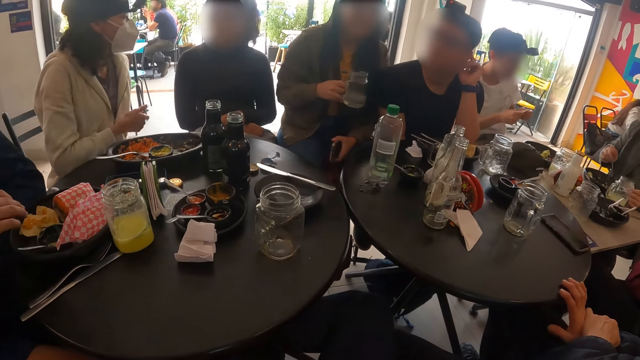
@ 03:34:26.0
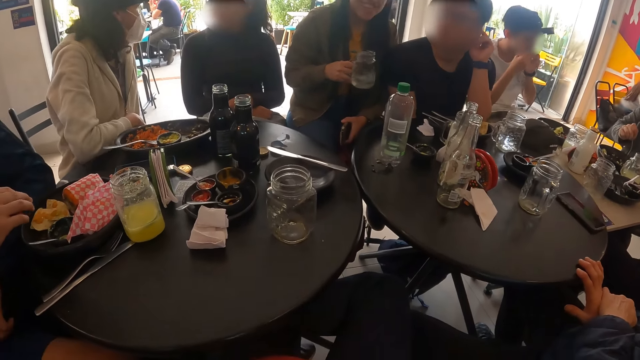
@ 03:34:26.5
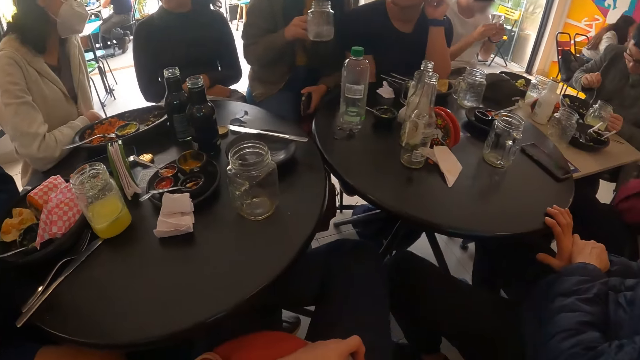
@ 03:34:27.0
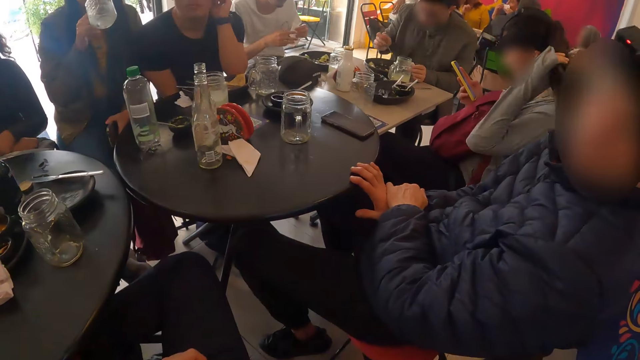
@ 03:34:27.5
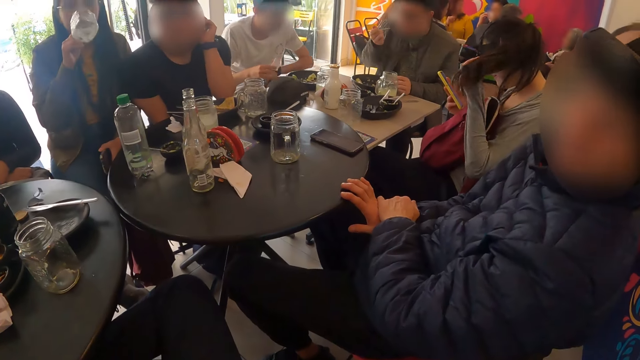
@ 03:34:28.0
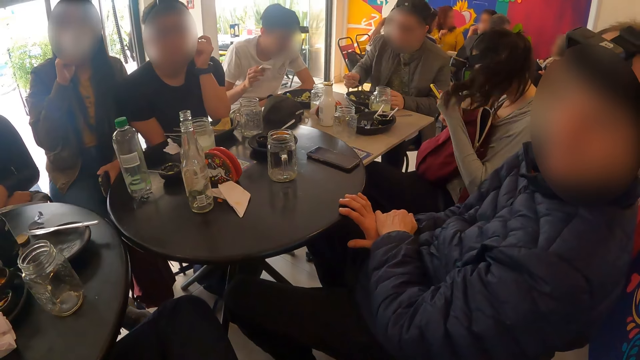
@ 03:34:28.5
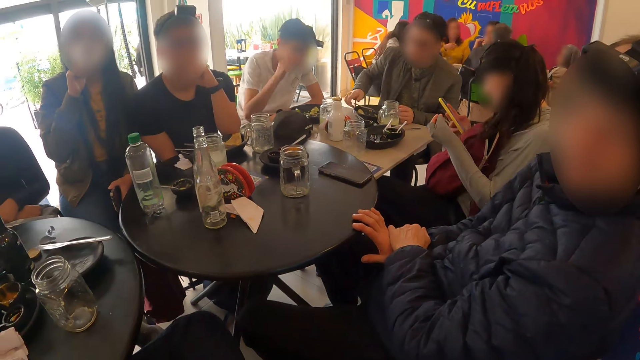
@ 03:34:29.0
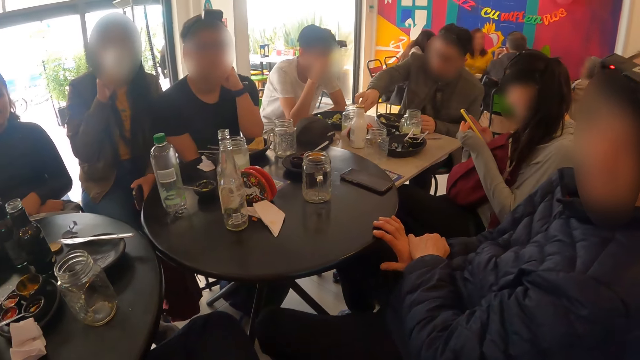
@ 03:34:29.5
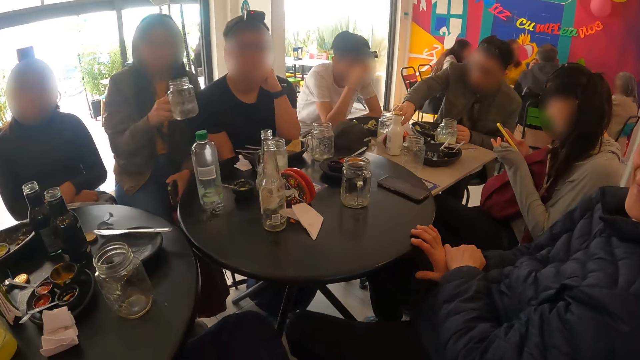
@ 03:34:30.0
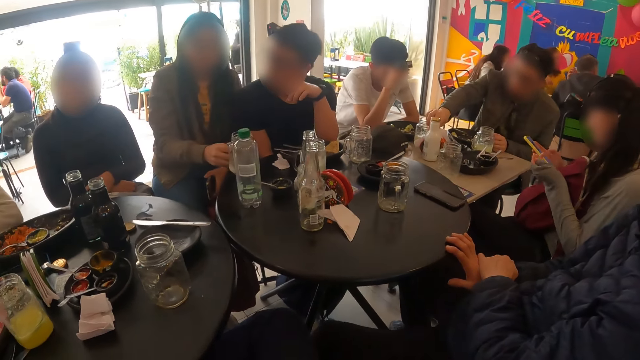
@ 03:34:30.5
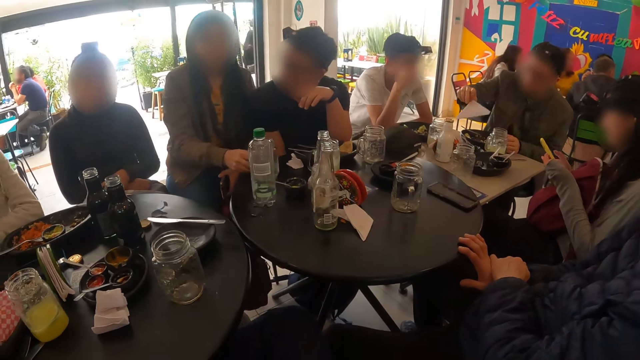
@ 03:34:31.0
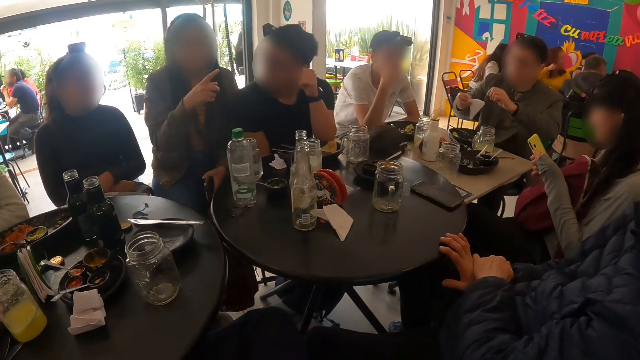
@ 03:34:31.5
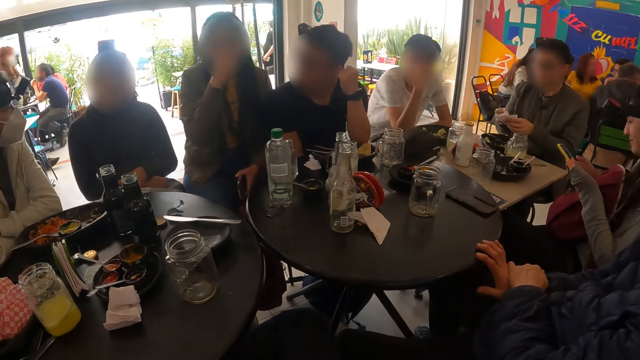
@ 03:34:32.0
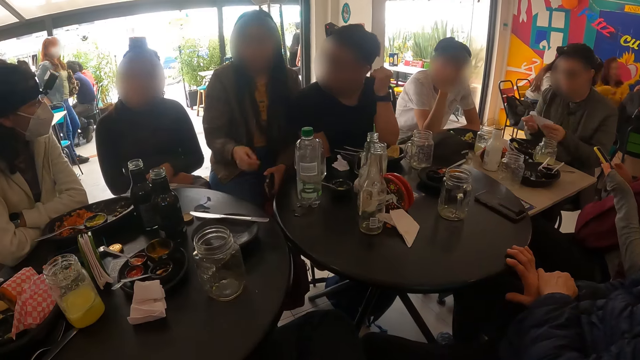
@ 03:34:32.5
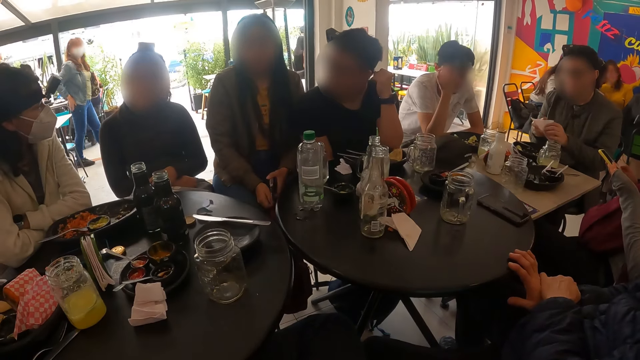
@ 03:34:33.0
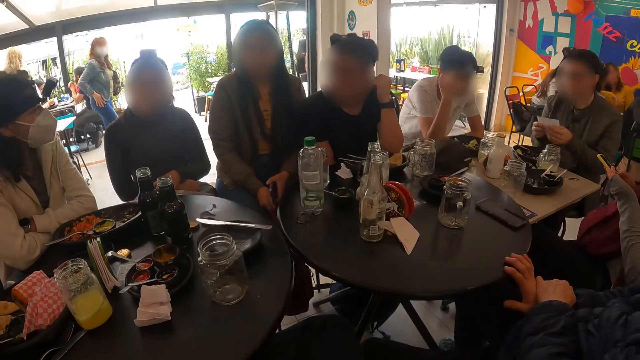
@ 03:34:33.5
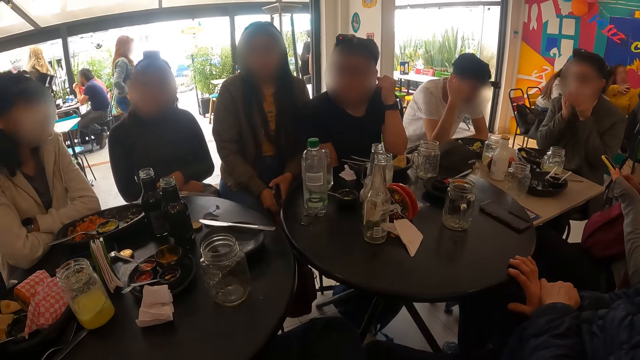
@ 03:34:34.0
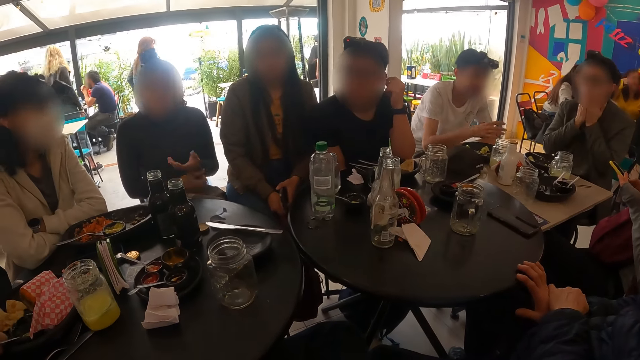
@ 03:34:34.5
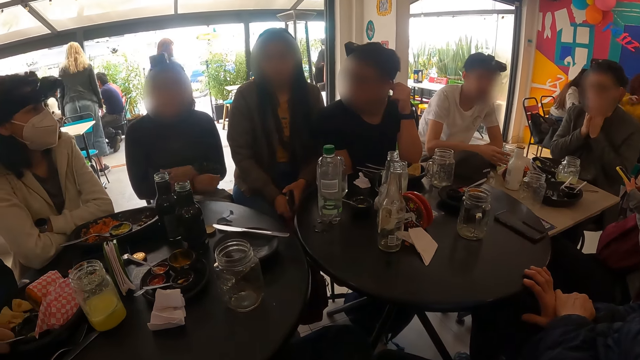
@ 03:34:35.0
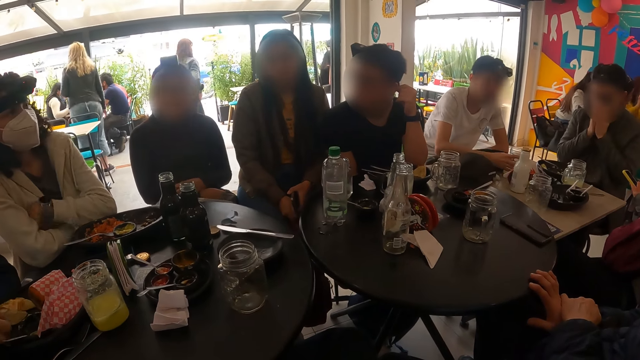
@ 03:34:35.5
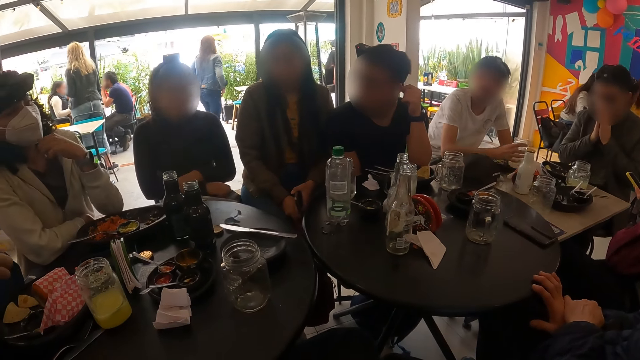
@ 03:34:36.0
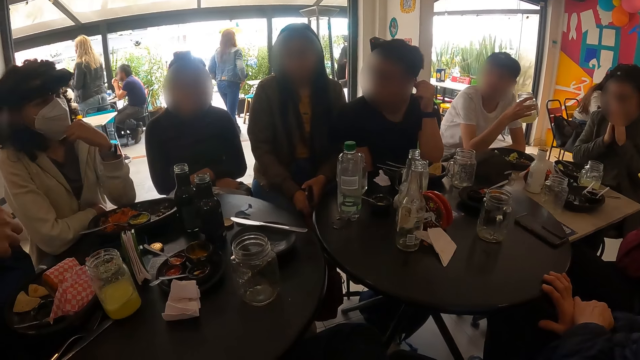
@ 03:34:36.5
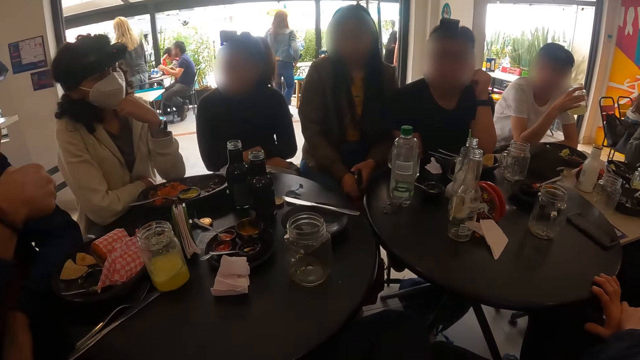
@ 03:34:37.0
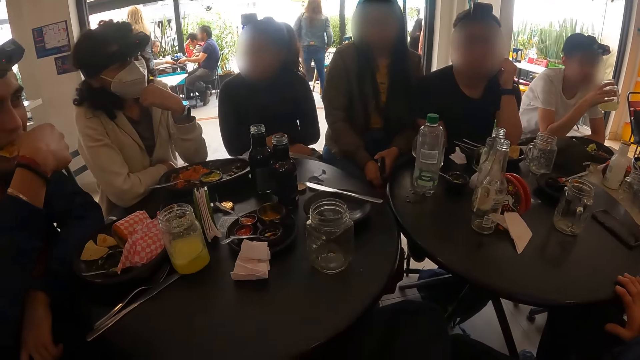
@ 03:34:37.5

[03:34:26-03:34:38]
A woman drinks from the cup with her right hand. A man eats a meal with the fork in his right hand. Another man drops the tissue paper on the table with his right hand. The first man drops the fork in the plate on the table with his right hand. The woman drops the cup on the table with her right hand. The first man picks up a tissue paper from the table with his right hand and wipes his mouth with the tissue in both hands. The second man picks up the cup from the table with his right hand. A third man picks up a chip from the plate on the table with his right hand.

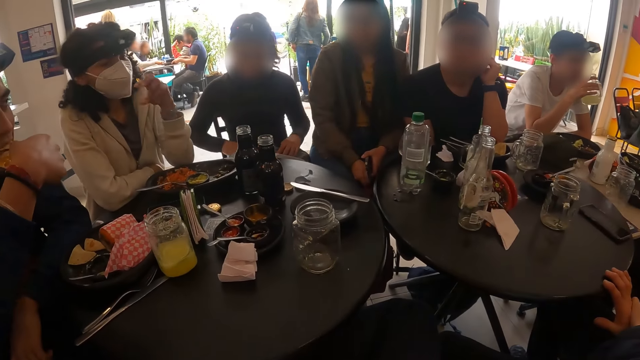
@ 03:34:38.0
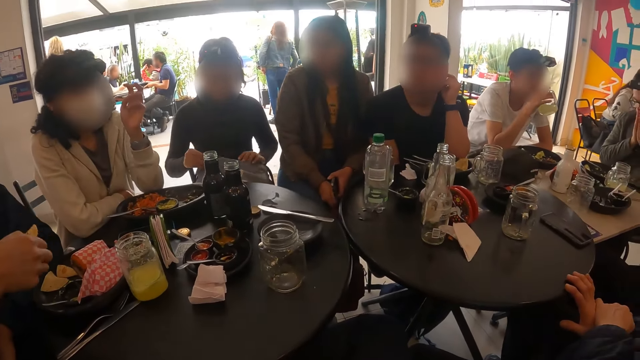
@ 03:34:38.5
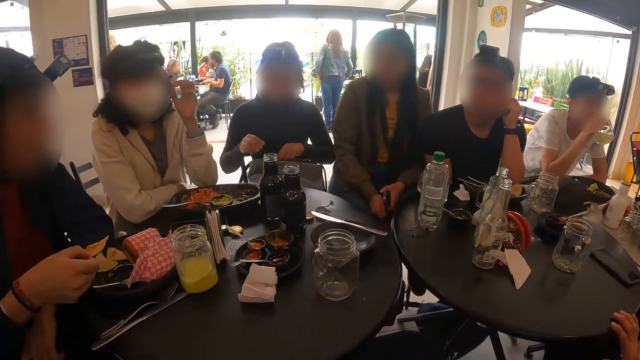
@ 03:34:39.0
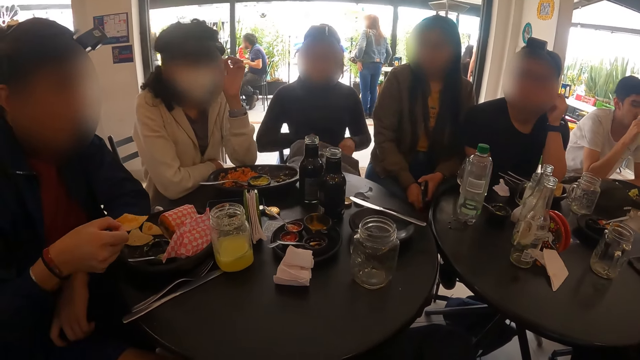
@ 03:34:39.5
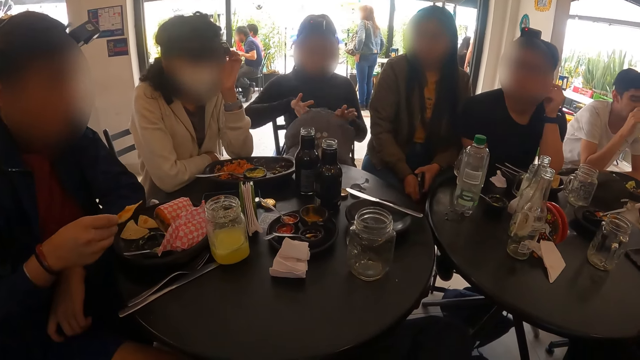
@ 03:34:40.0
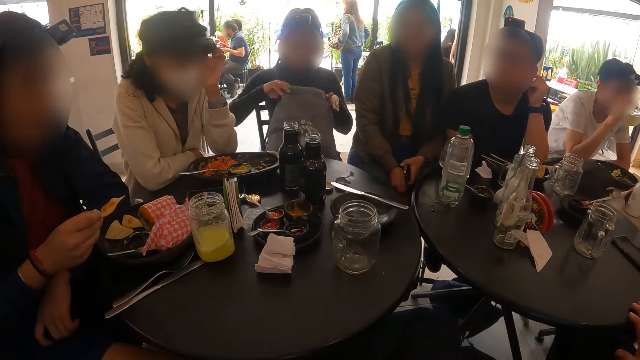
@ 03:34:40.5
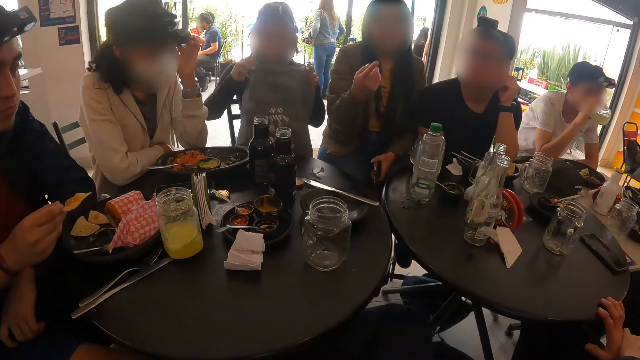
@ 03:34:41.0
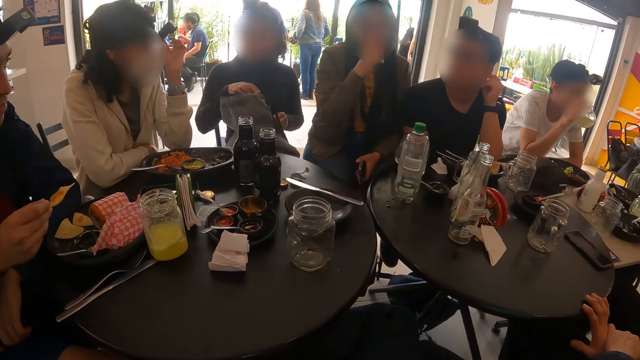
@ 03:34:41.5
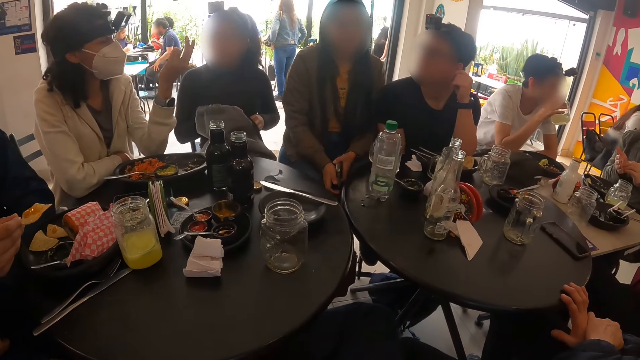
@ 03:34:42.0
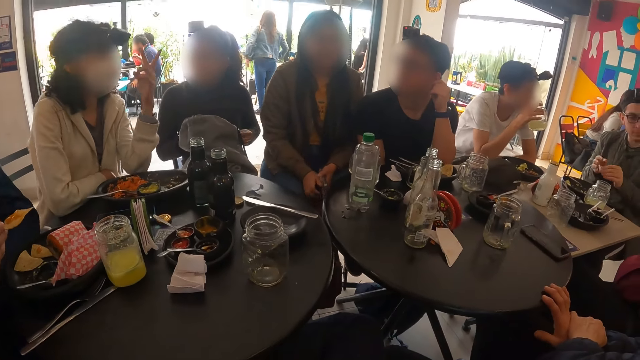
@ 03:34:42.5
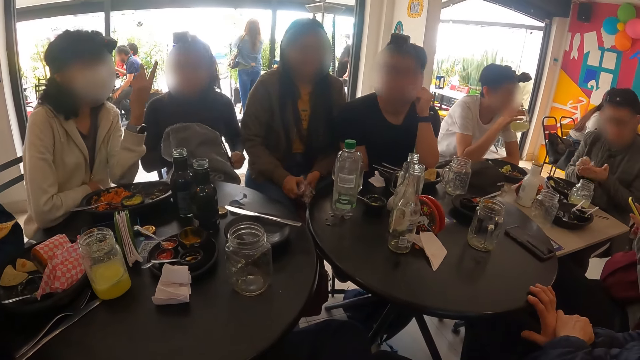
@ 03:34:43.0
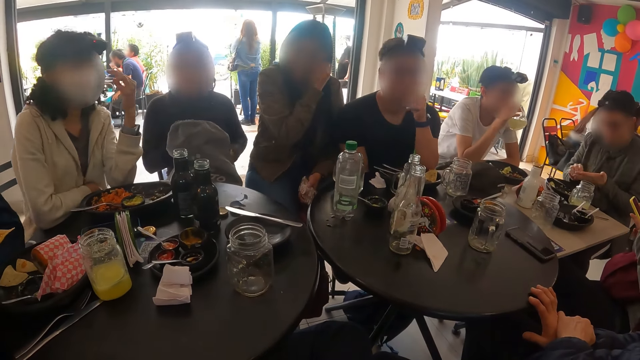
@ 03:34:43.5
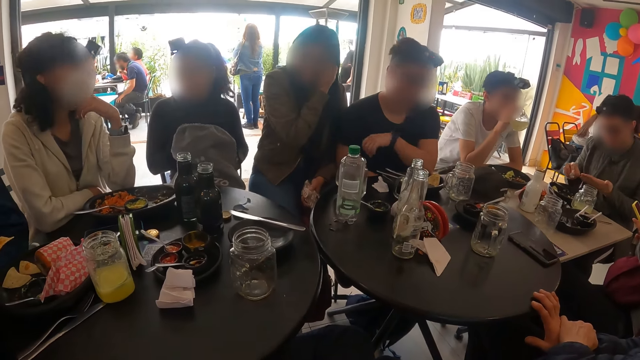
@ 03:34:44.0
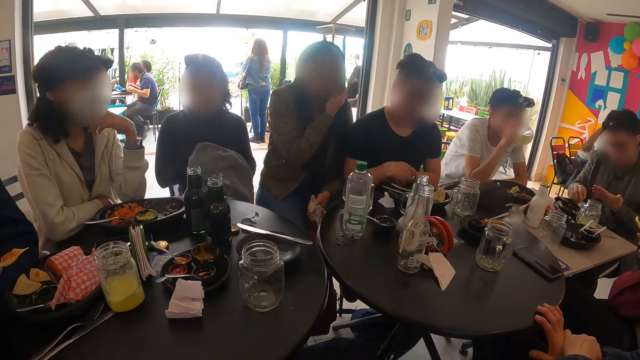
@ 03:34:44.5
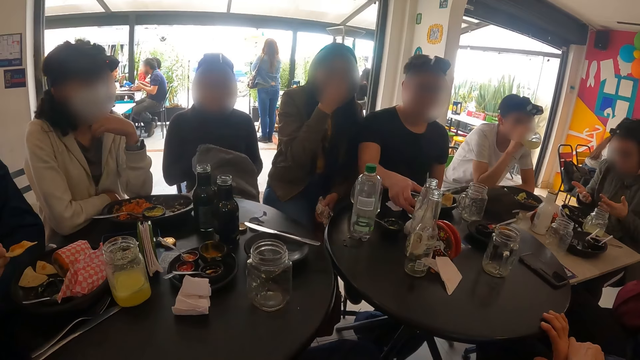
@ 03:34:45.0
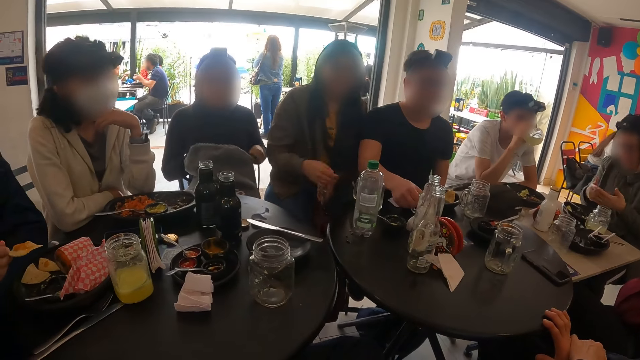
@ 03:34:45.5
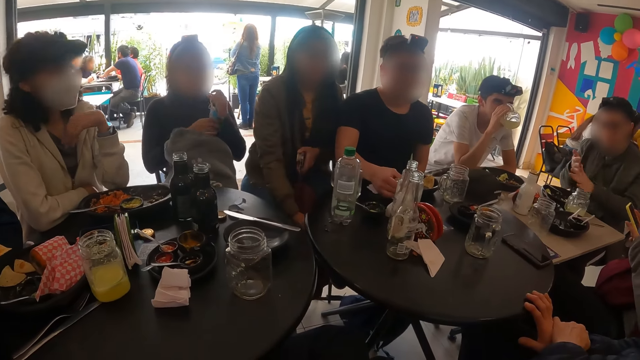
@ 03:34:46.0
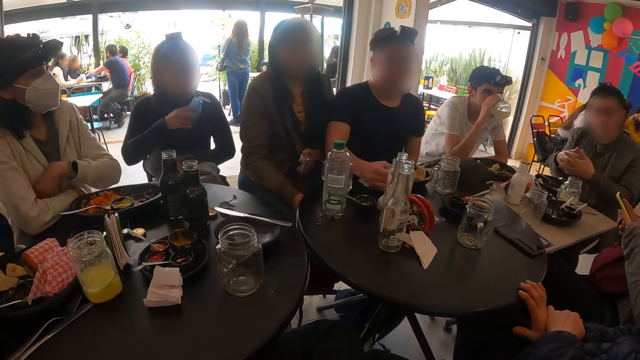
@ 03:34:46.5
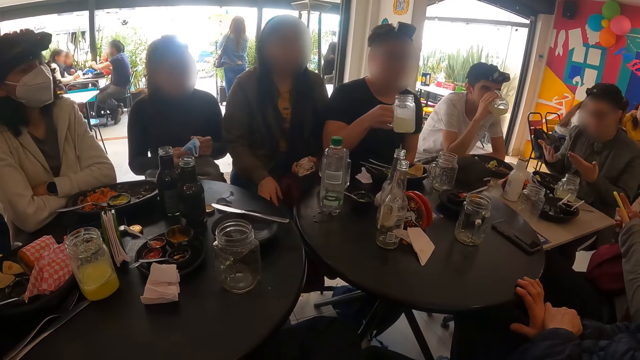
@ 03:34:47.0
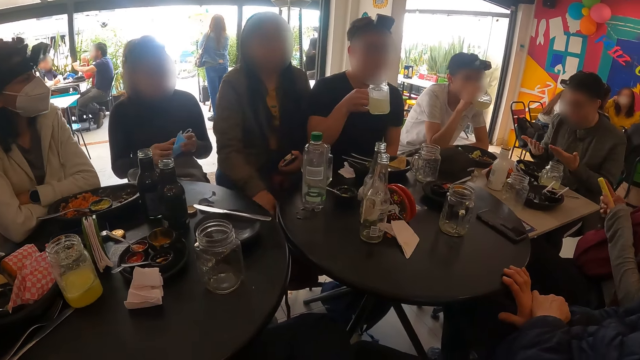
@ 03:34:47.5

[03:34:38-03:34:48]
A man drinks from the cup in his right hand. Another man wipes both hands with the tissue paper. The second man drops the tissue paper on the table with his right hand. A woman removes a facemask from a bag with her left hand. A third man picks the cup from the table with his right hand. The woman transfers the facemask to her right hand from her left hand.
